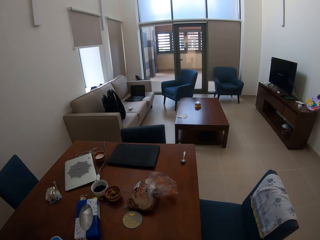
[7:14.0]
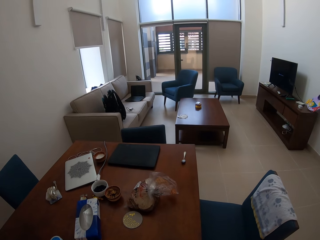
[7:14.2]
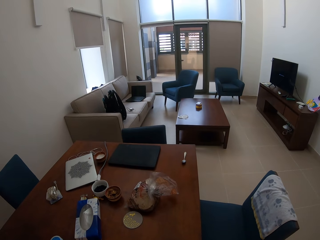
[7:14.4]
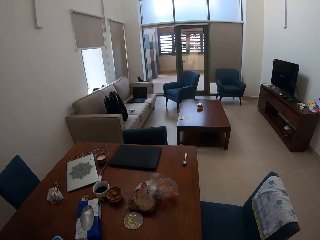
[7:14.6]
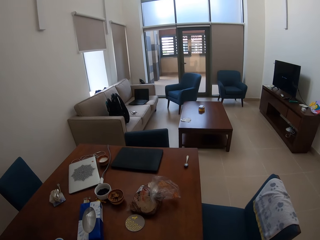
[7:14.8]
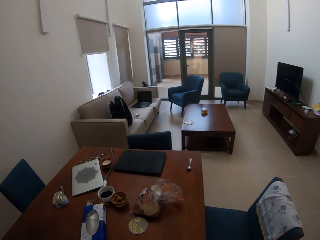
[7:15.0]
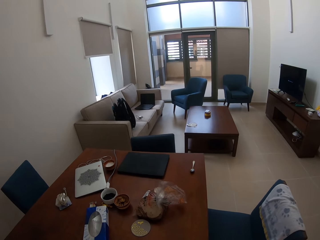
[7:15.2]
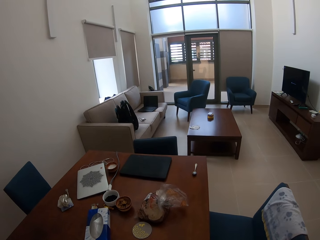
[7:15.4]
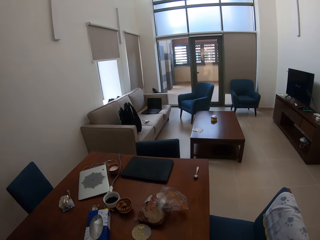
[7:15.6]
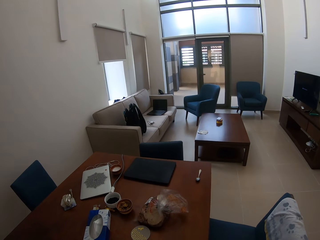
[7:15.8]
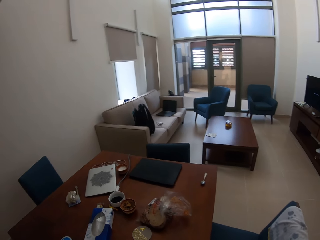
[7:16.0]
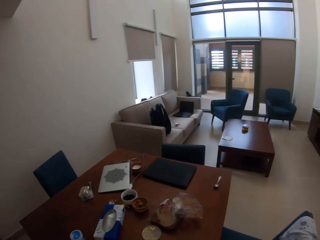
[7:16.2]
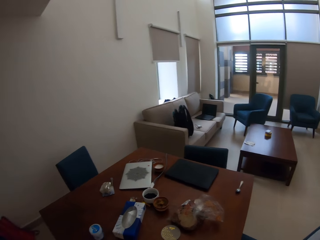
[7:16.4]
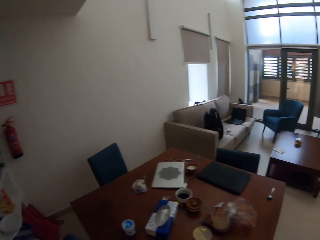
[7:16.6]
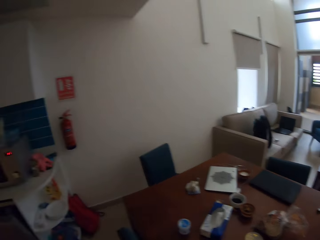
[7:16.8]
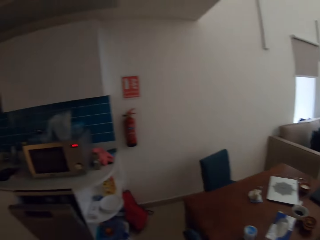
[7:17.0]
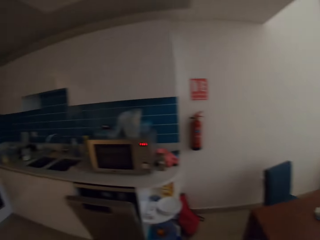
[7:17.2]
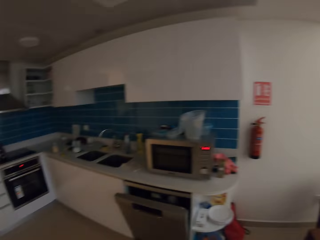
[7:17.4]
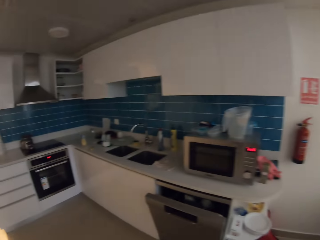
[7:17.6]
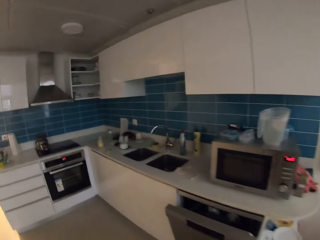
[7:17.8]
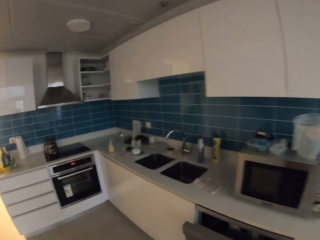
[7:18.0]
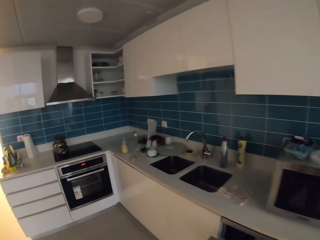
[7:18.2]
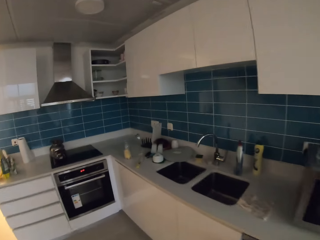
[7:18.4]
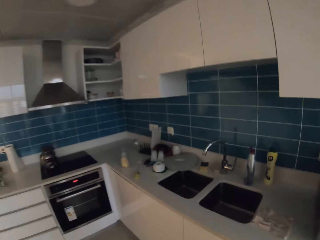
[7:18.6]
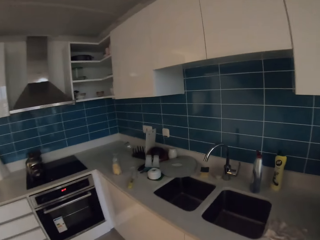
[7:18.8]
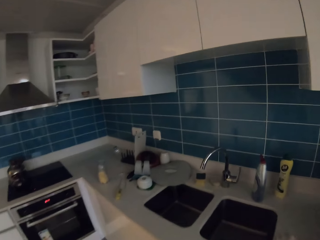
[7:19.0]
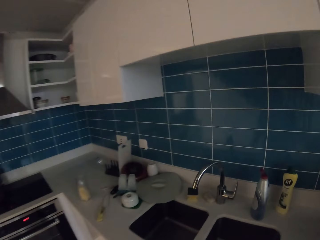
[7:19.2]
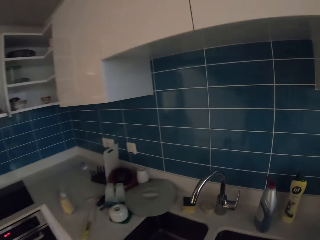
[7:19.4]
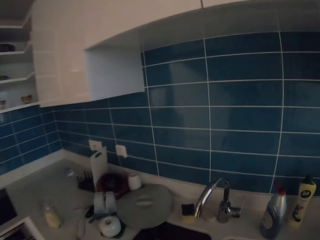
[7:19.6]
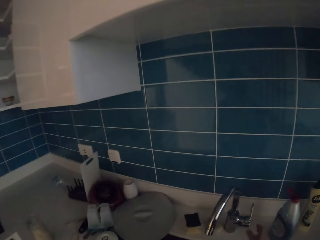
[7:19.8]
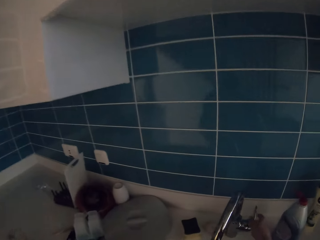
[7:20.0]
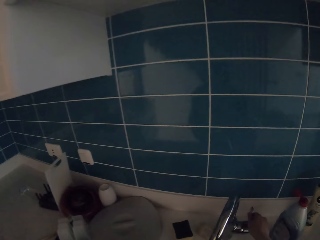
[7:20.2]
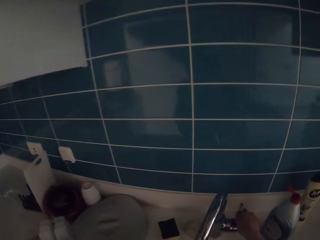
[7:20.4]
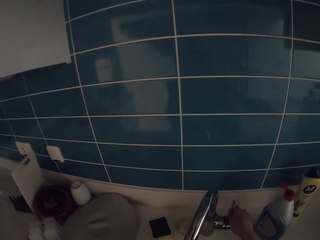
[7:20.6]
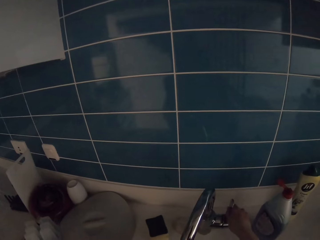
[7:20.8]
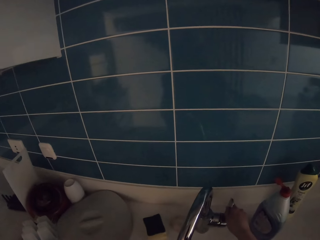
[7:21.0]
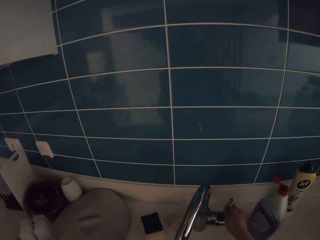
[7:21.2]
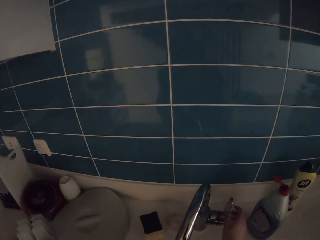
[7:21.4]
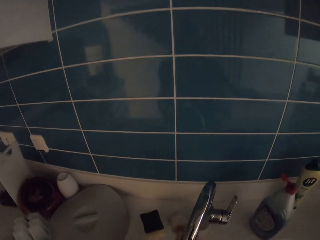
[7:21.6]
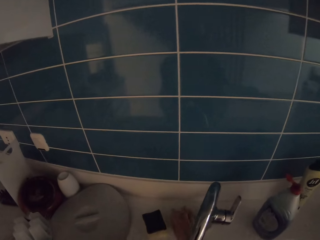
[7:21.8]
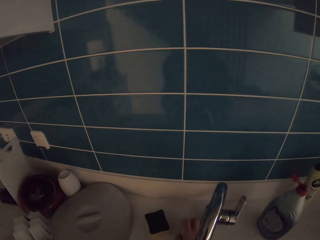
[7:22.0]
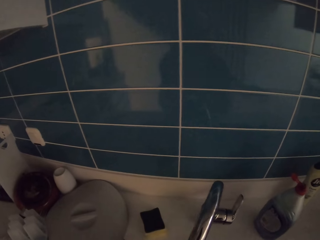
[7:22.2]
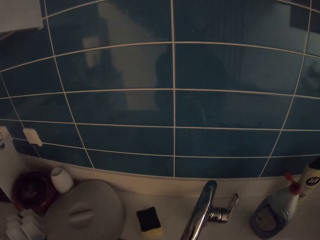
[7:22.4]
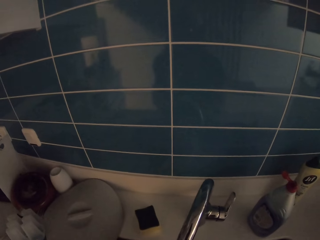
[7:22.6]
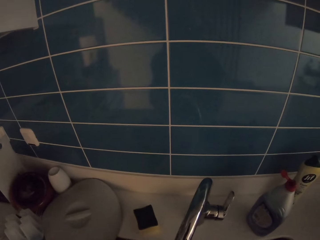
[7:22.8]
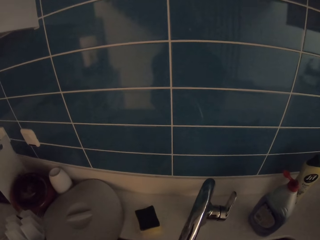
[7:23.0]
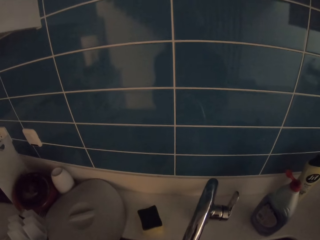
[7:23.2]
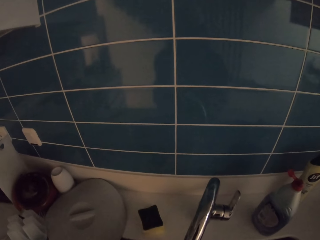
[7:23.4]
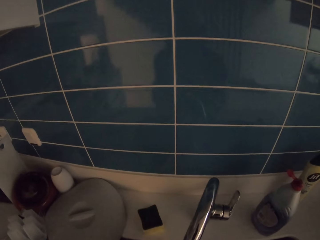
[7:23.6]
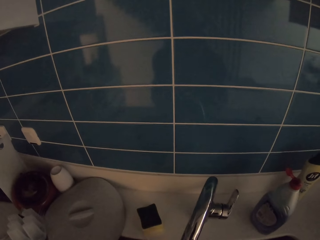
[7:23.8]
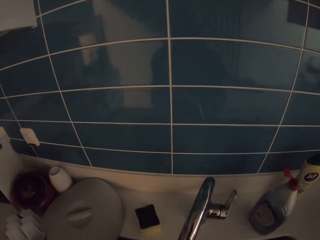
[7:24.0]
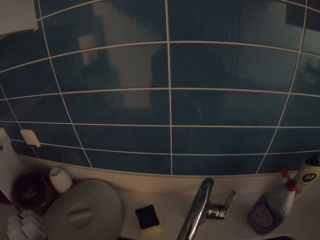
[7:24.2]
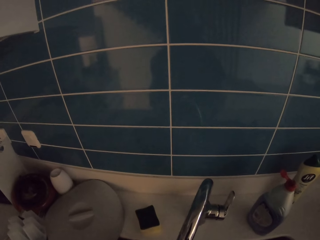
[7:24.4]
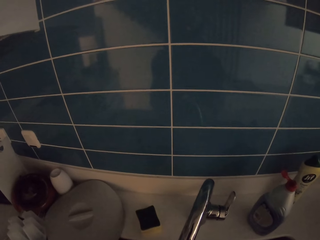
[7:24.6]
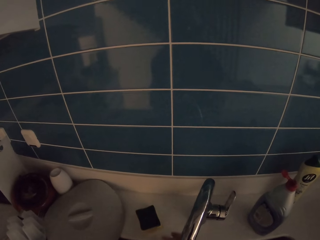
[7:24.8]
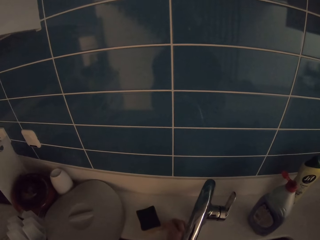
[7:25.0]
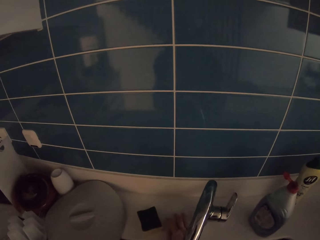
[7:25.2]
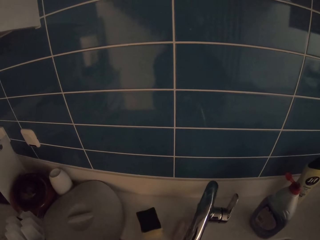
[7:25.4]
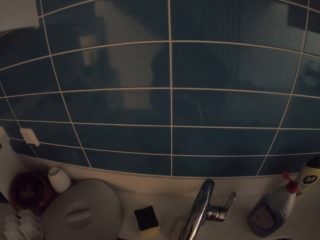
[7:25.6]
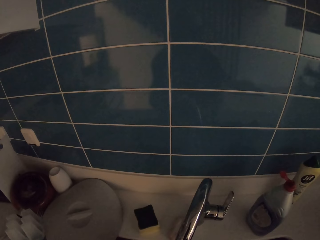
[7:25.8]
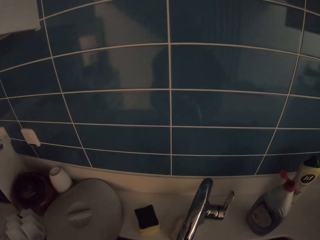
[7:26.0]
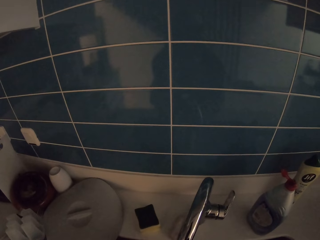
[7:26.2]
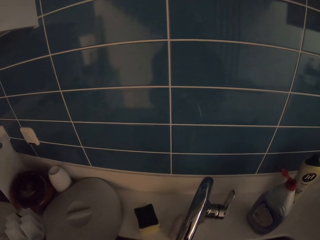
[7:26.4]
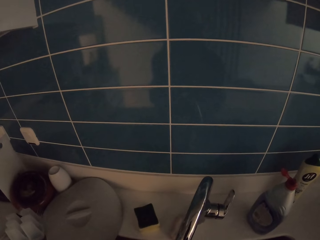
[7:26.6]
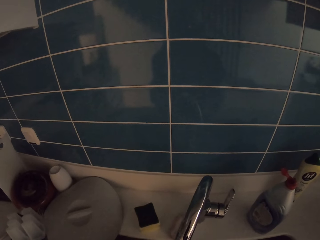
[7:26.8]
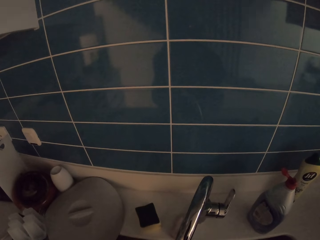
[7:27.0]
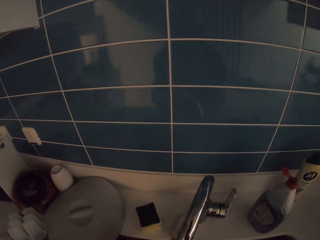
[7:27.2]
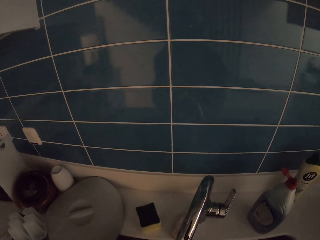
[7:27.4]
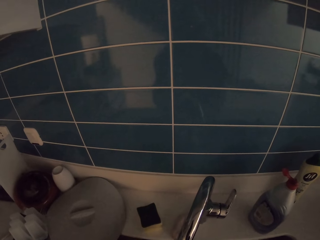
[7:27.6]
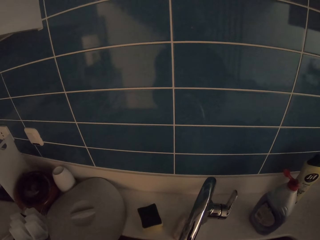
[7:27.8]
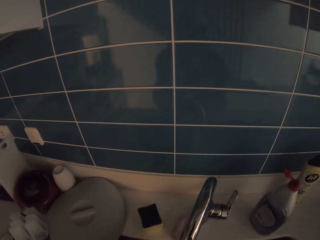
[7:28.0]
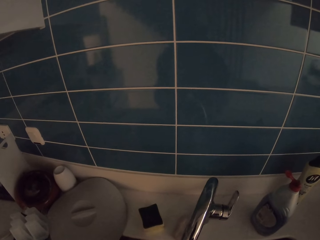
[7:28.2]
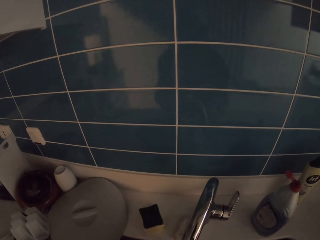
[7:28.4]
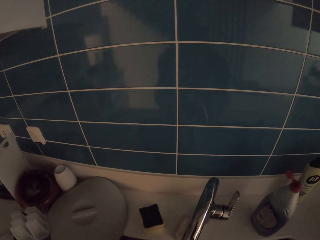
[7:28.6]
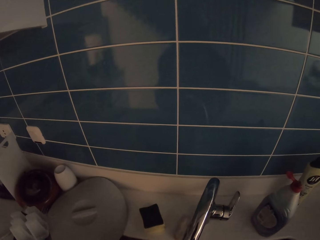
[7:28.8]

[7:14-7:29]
The camera wearer stands at the dining table. She walks around. She walks to the kitchen. She turns on the tap. She takes a soap from the counter. She washes hands. She puts the soap on the counter. She washes her hands.

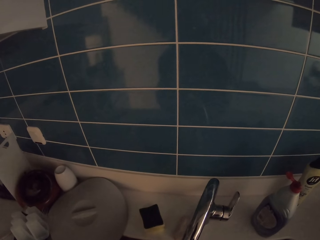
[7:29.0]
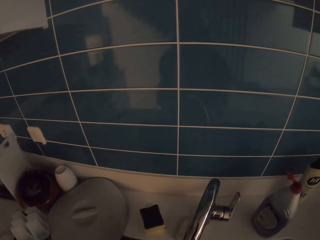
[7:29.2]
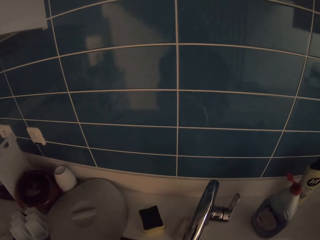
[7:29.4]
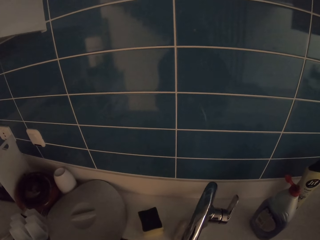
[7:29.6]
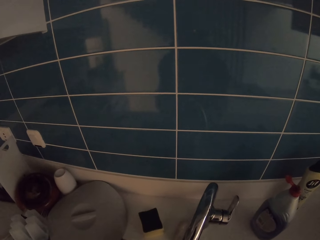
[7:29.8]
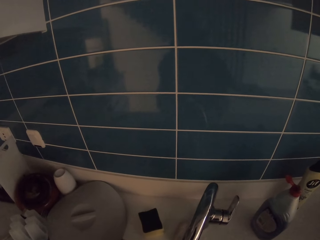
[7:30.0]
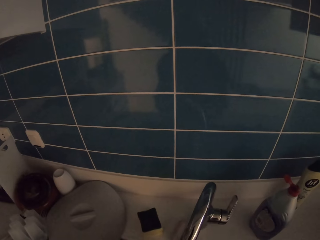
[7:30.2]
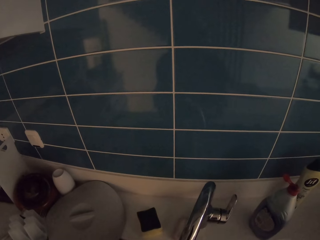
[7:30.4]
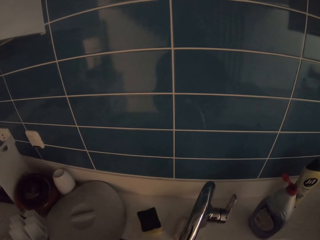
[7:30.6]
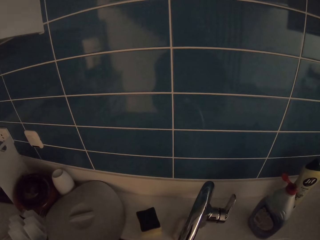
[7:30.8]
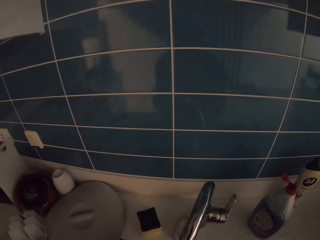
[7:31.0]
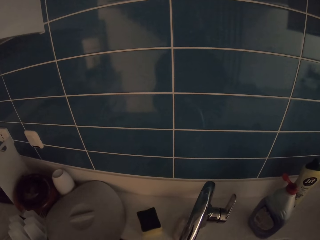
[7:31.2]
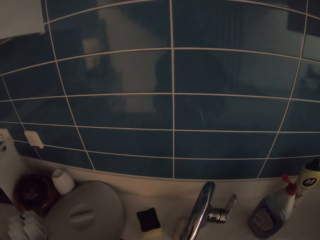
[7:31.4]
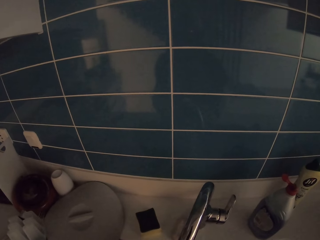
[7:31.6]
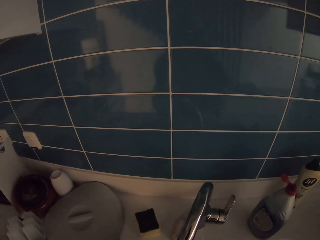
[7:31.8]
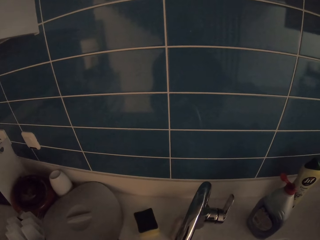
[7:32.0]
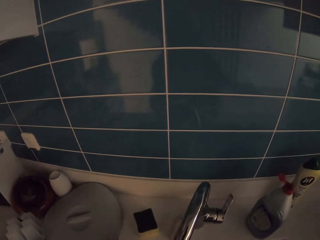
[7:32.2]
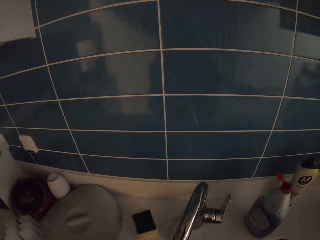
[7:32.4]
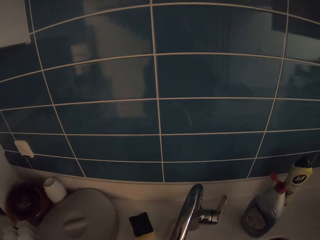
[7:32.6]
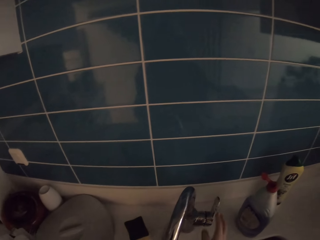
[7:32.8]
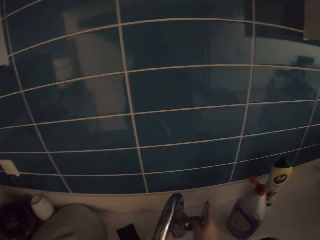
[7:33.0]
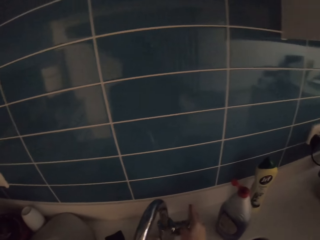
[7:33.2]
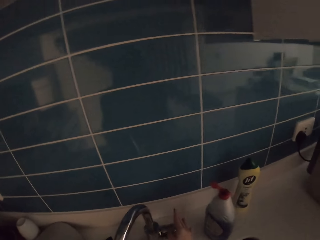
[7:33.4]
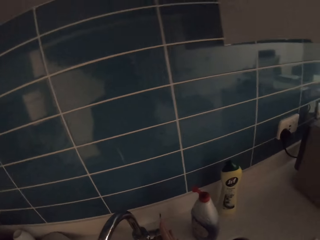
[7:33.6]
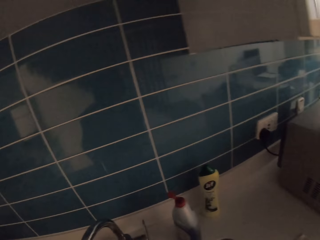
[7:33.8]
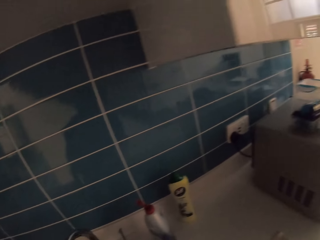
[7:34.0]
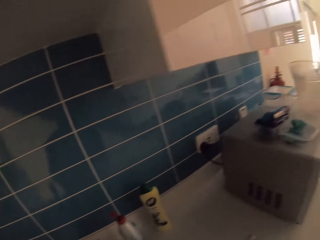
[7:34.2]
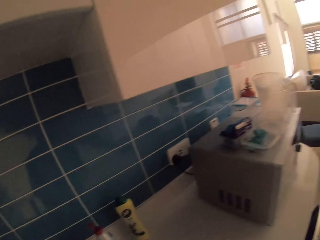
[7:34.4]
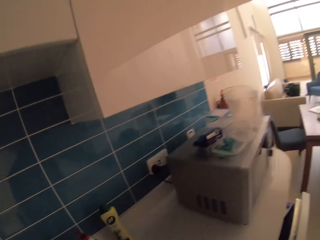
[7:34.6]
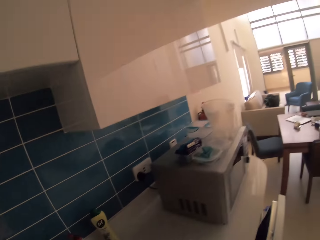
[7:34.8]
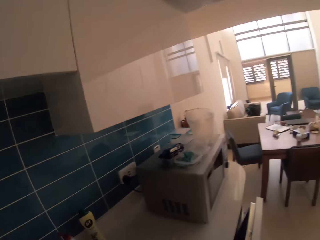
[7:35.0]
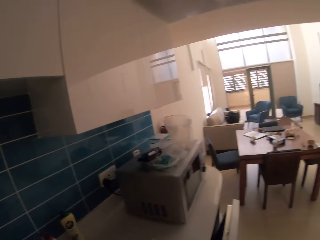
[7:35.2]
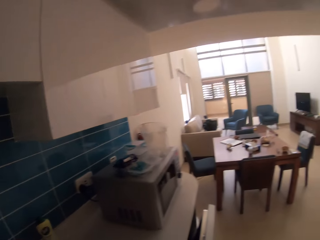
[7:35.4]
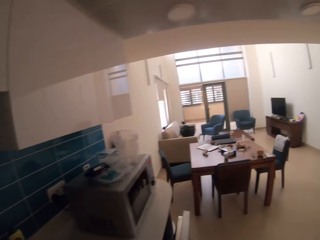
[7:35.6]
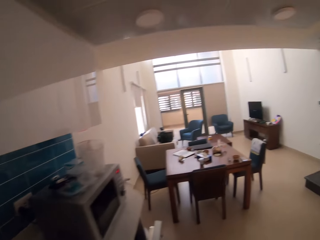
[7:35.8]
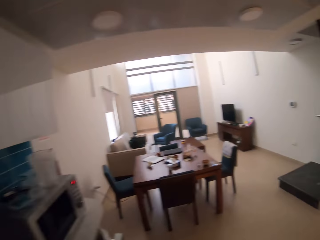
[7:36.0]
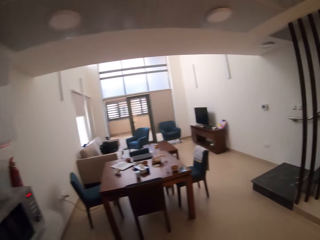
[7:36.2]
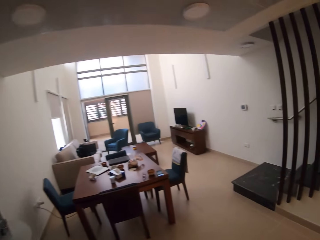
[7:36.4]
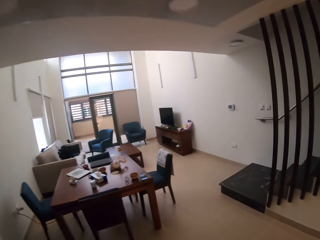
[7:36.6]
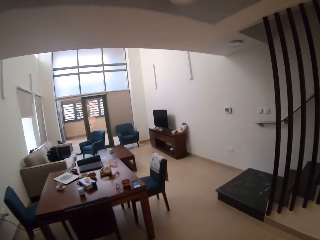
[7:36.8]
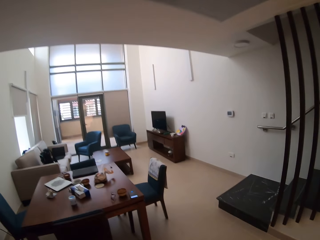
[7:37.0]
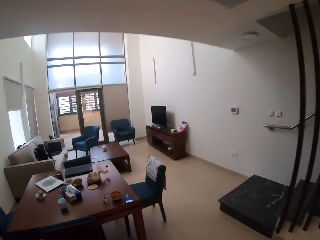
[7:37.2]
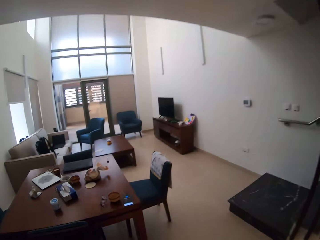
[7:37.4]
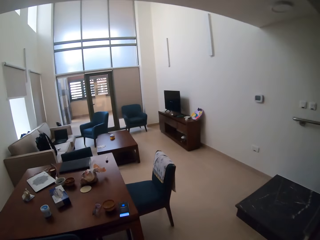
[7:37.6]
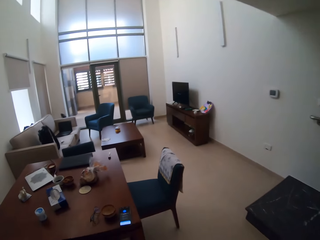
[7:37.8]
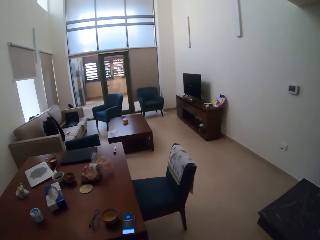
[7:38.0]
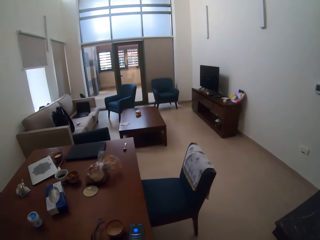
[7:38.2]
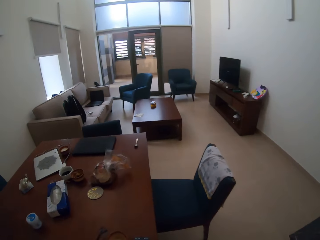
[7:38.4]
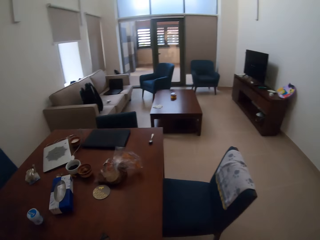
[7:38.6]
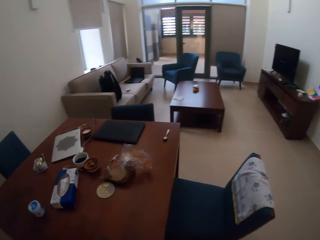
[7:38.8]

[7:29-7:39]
The camera wearer turns off the tap. They walk around. They walk to the dining.
